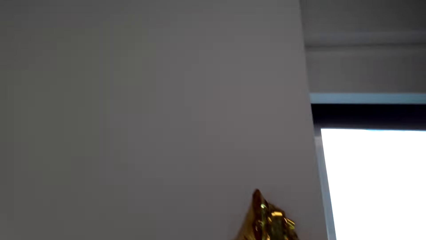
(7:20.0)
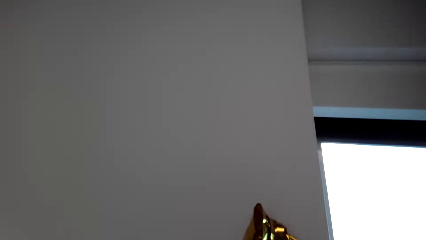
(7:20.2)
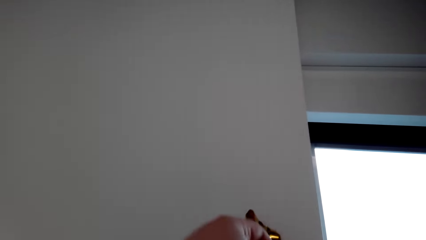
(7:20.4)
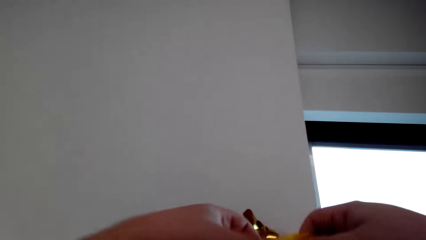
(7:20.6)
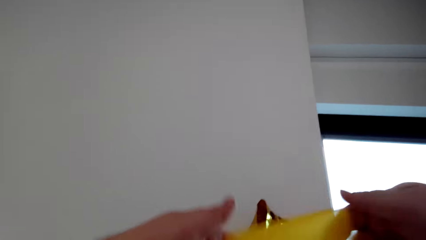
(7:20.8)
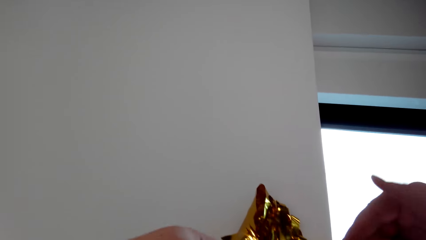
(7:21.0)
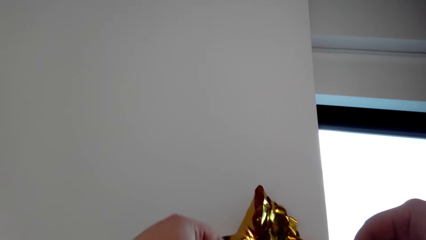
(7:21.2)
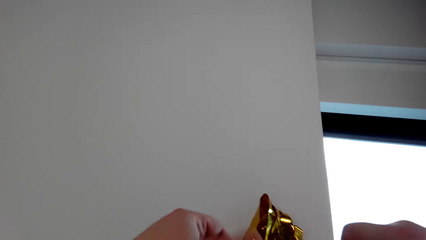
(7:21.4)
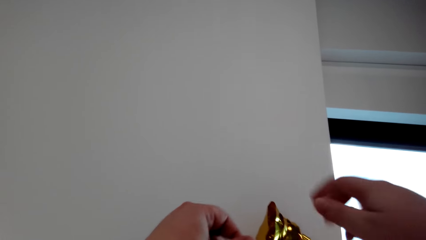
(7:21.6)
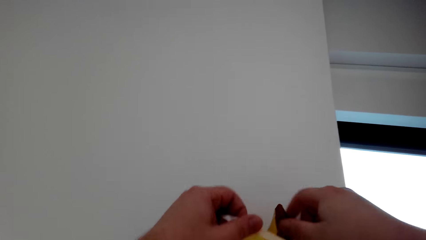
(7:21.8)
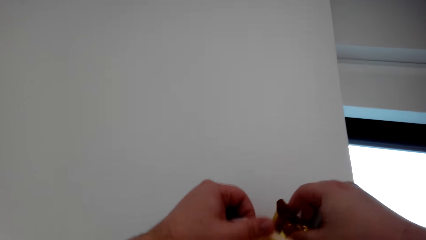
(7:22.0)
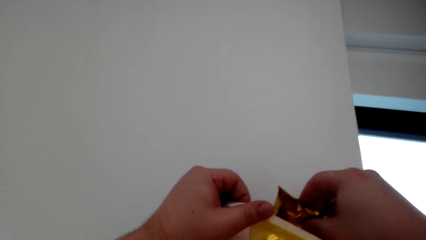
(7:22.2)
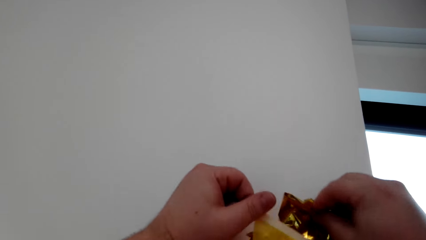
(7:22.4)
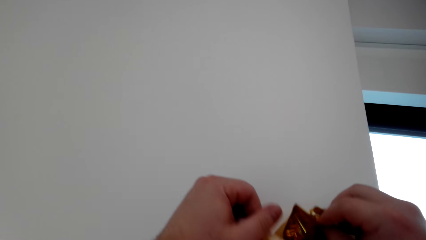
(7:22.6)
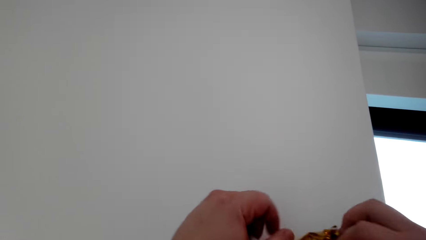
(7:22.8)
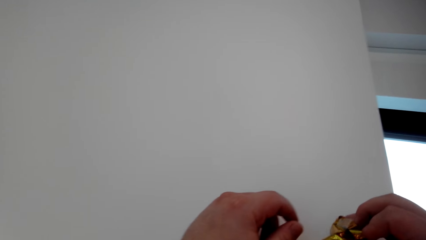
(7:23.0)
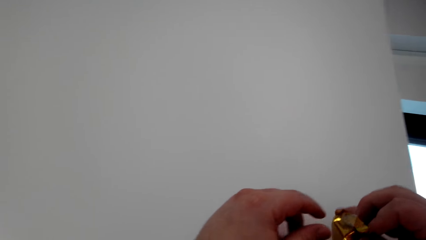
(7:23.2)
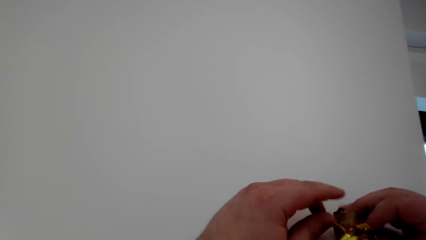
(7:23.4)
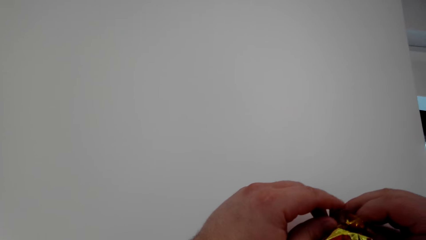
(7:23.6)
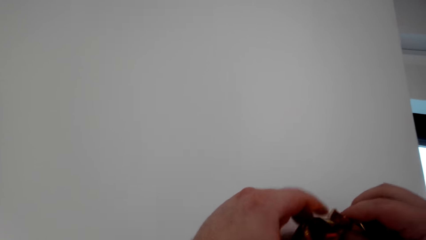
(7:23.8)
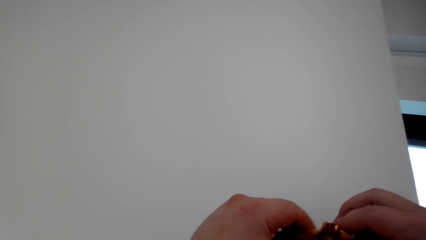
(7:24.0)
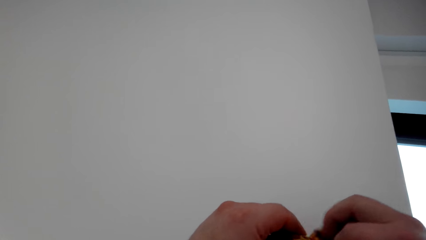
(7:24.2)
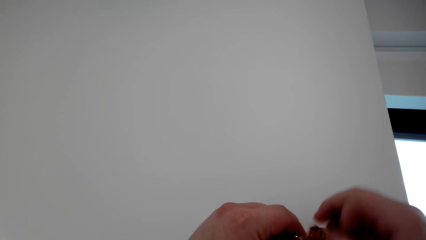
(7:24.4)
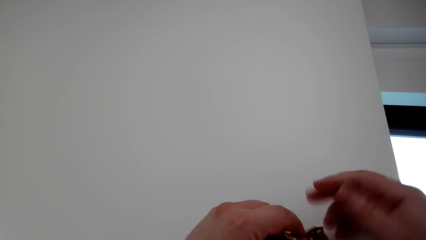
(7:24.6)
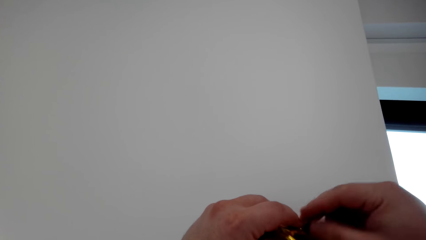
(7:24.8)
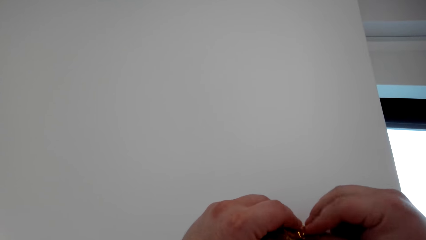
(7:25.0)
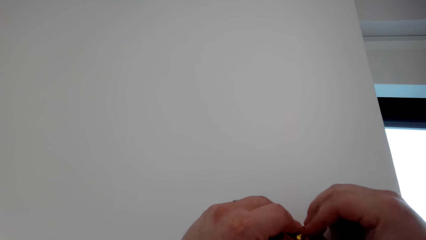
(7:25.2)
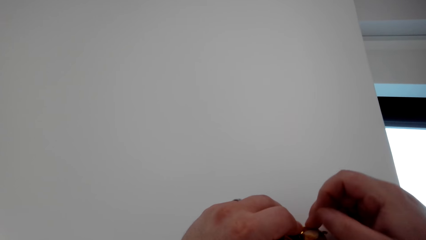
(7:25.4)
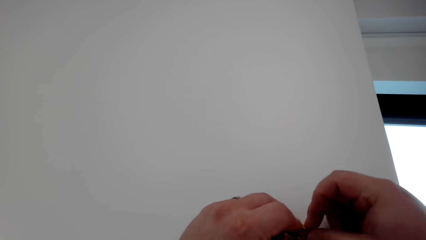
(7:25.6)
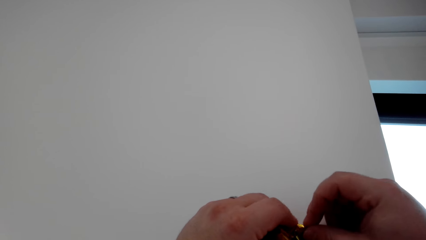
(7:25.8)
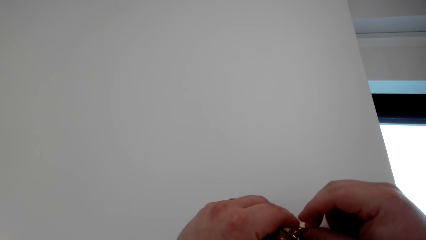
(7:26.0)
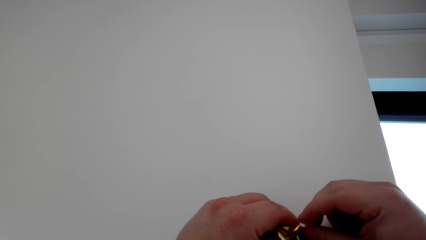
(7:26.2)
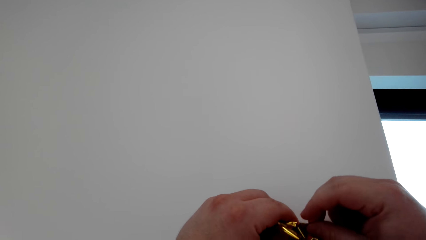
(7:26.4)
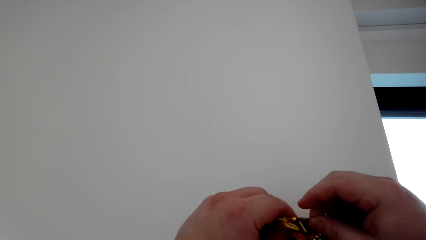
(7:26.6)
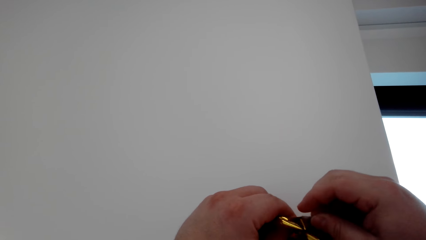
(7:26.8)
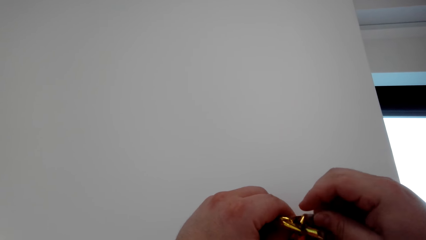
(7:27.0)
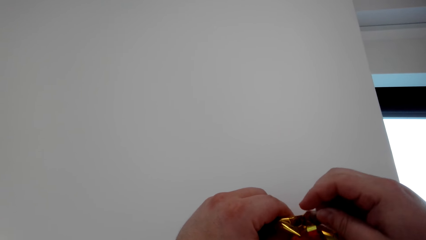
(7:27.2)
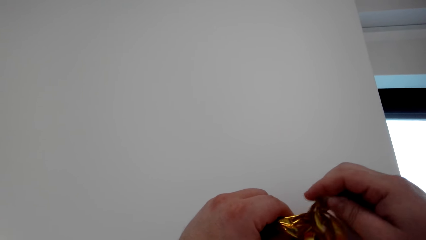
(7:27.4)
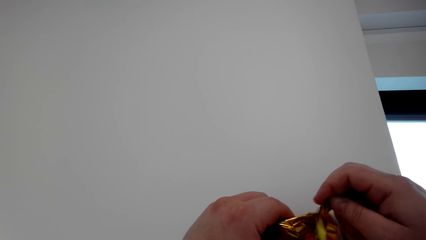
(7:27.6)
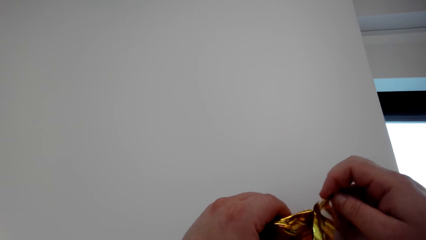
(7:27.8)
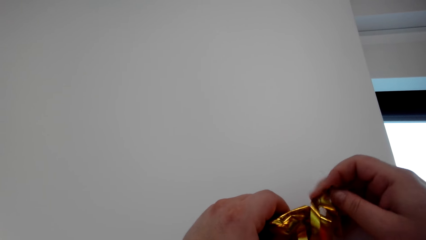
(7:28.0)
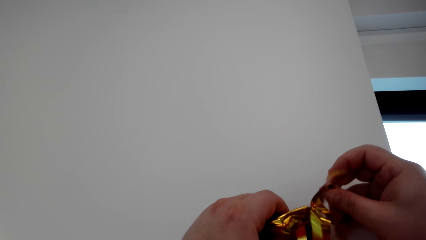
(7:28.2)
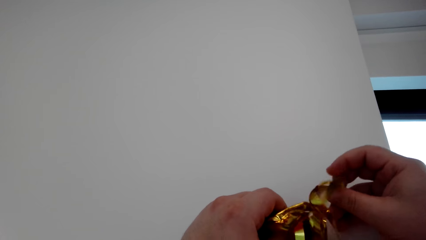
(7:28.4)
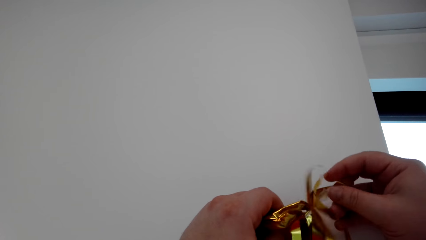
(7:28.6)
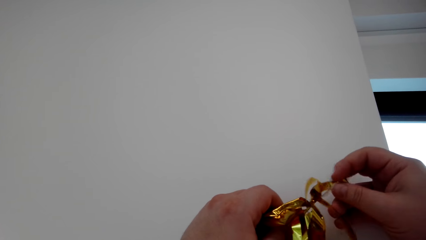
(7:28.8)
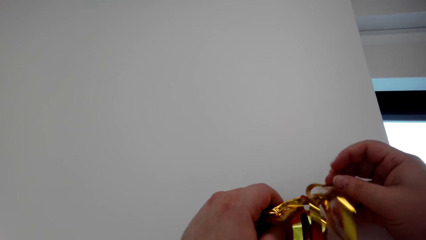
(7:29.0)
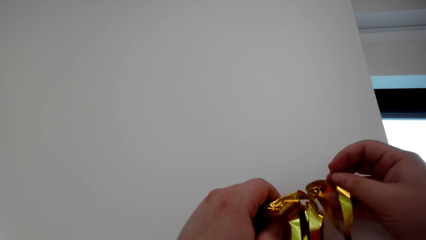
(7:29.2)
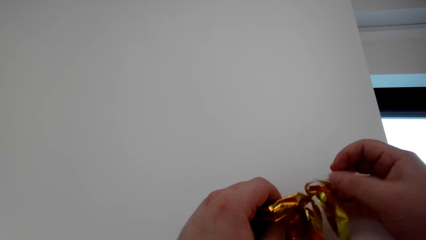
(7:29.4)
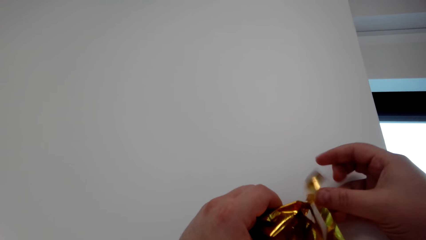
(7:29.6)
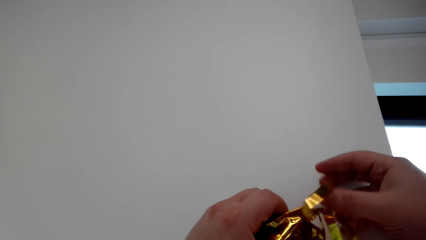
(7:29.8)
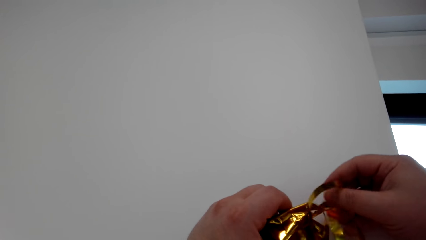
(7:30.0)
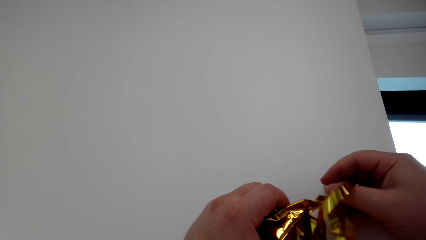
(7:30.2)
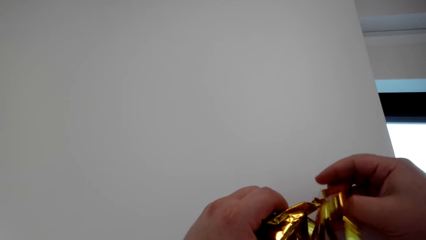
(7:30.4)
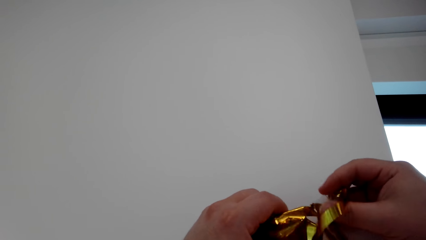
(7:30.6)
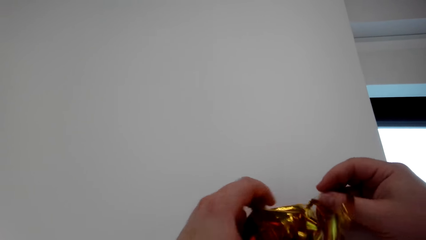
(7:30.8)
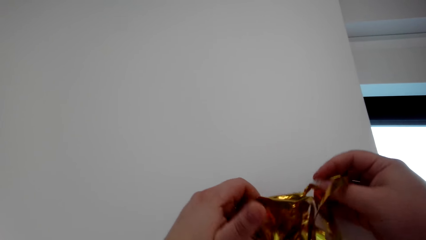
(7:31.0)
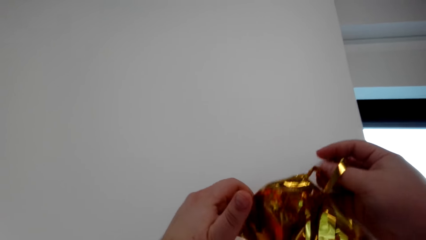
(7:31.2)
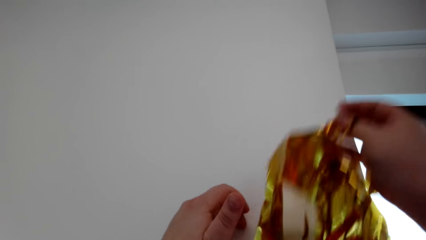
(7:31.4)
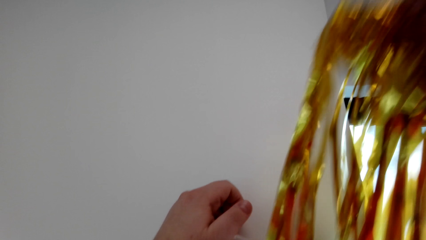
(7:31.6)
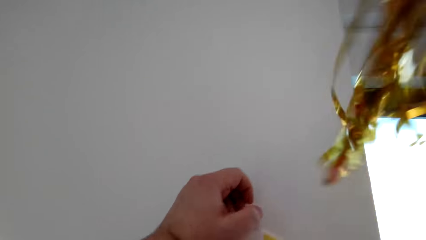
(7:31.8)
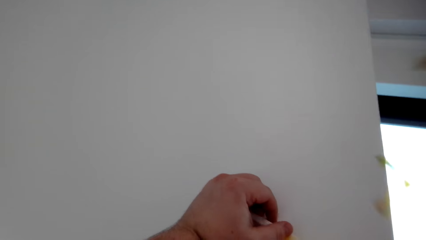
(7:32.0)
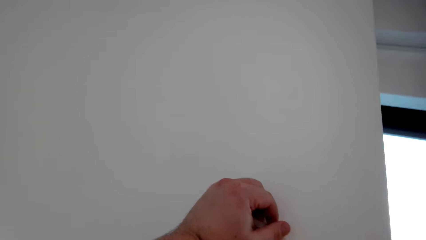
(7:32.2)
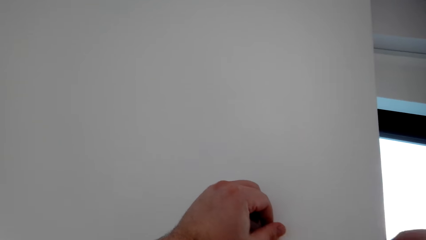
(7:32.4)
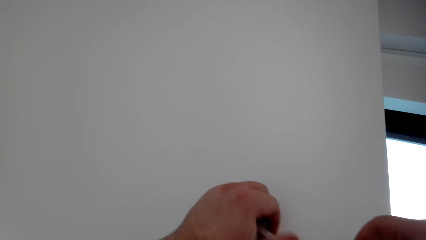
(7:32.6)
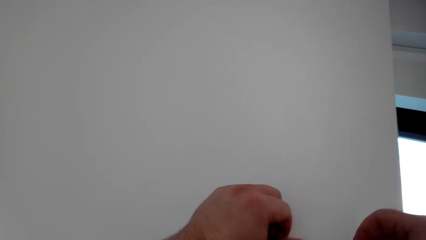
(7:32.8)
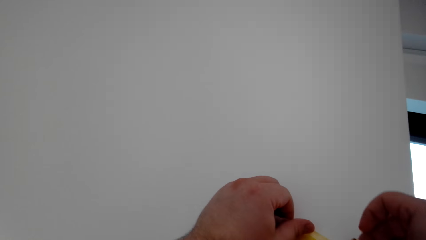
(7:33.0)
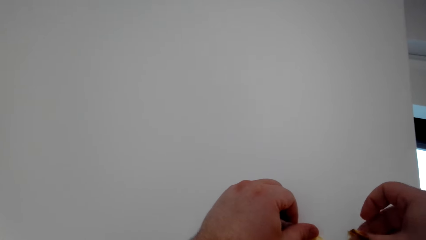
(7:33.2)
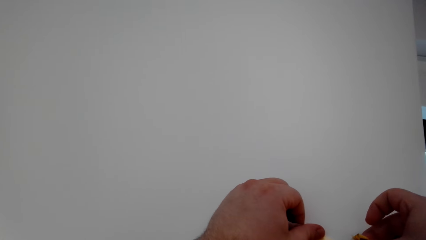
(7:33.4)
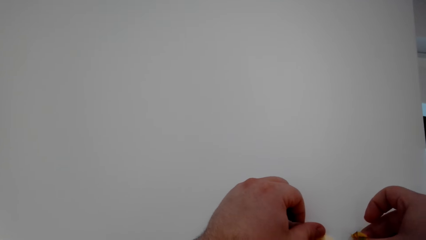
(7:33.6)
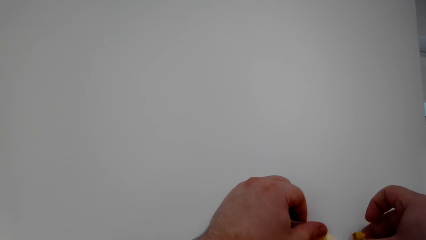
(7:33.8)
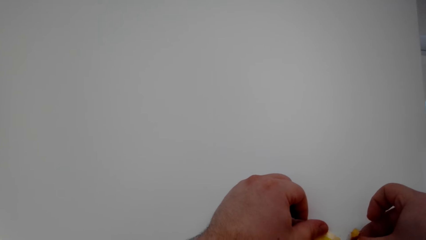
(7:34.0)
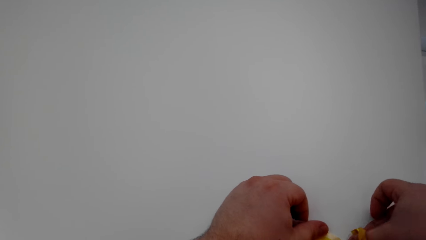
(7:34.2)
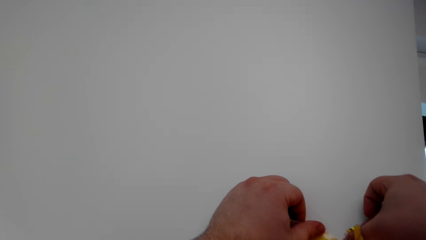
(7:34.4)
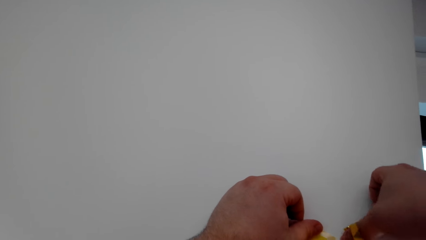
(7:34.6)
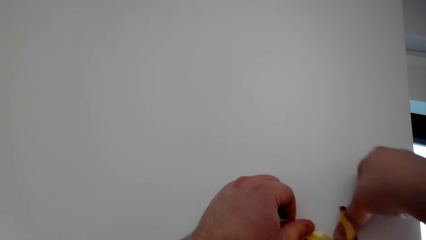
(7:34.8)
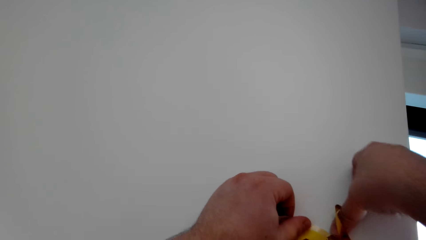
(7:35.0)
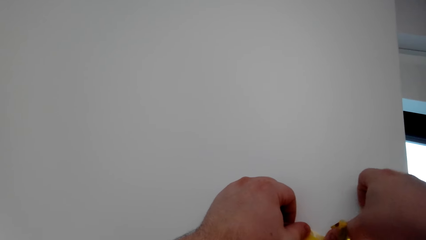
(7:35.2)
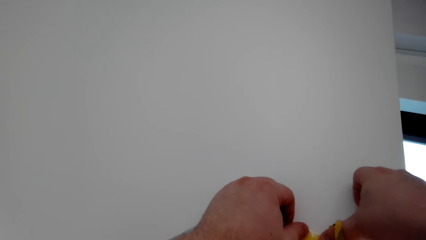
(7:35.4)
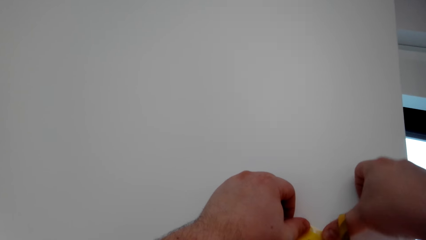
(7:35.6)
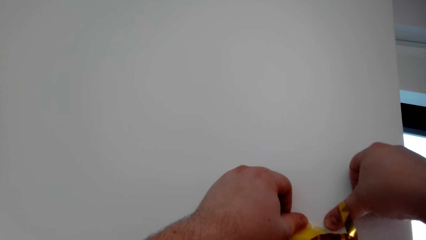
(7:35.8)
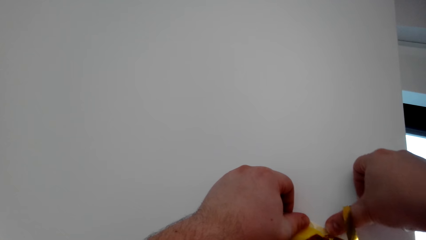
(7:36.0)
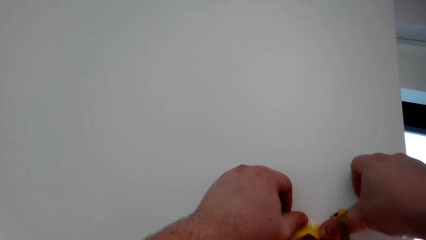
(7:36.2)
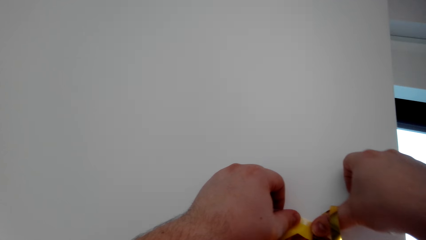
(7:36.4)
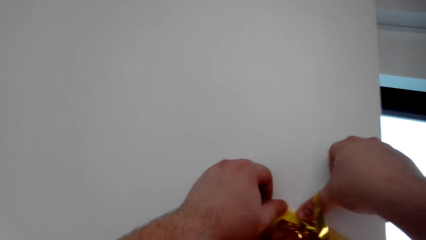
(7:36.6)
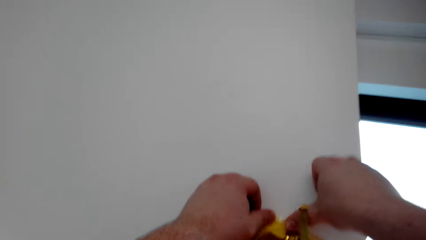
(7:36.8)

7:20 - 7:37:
The camera wearer sticks decorations on the wall.
